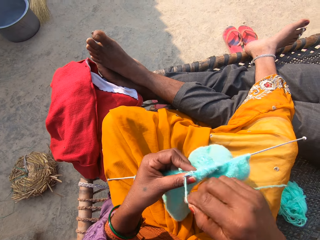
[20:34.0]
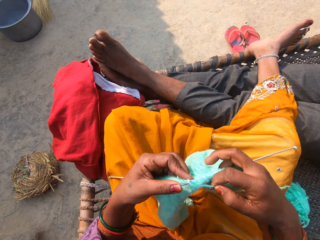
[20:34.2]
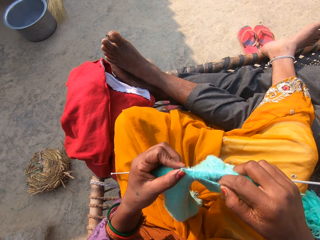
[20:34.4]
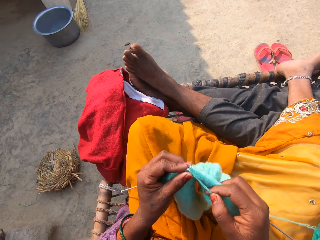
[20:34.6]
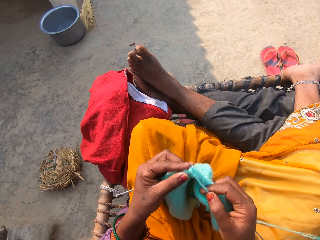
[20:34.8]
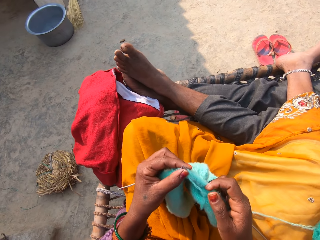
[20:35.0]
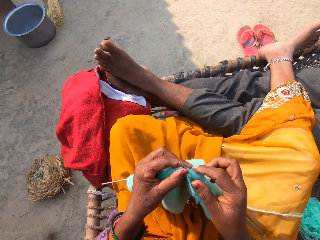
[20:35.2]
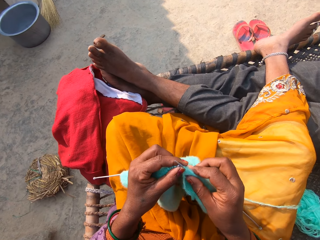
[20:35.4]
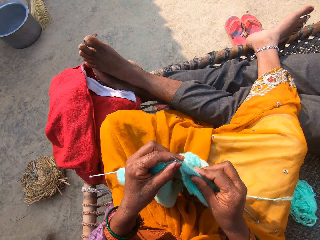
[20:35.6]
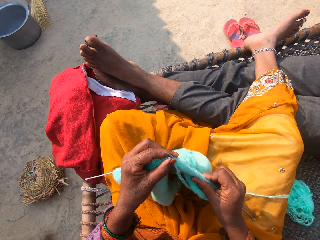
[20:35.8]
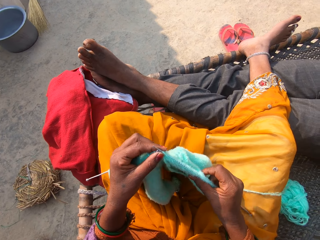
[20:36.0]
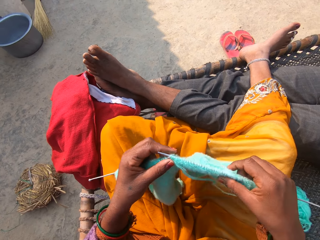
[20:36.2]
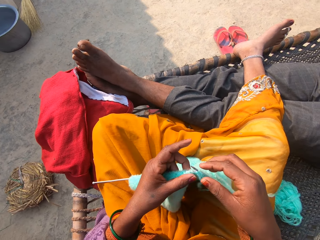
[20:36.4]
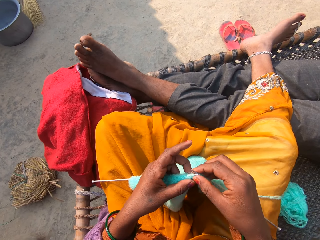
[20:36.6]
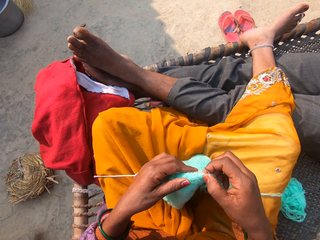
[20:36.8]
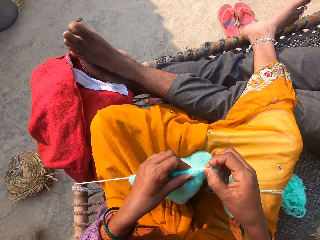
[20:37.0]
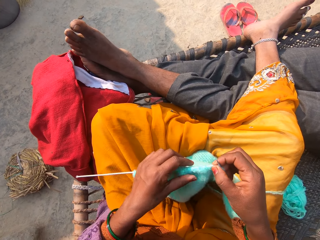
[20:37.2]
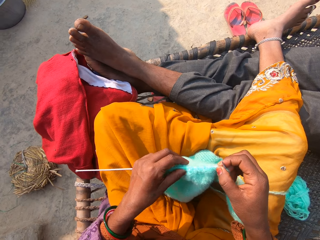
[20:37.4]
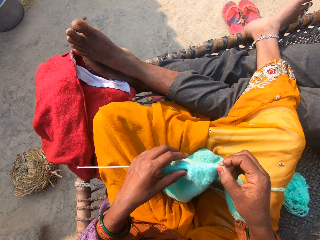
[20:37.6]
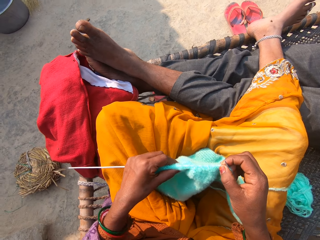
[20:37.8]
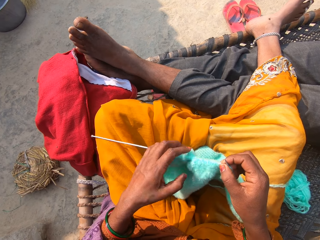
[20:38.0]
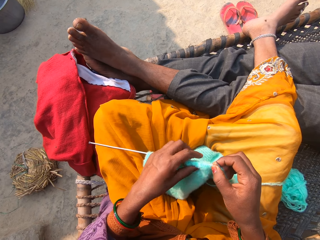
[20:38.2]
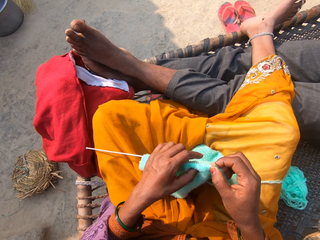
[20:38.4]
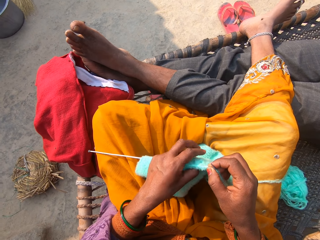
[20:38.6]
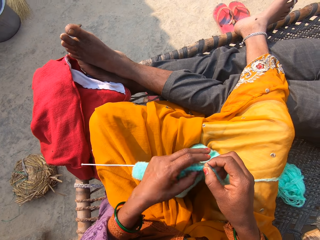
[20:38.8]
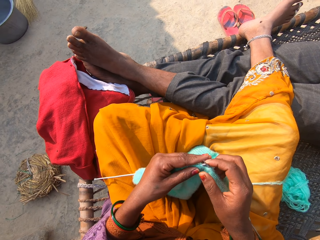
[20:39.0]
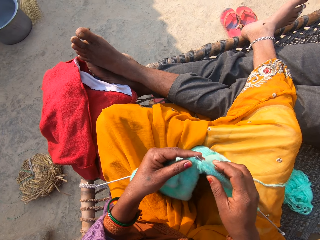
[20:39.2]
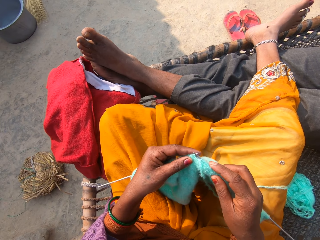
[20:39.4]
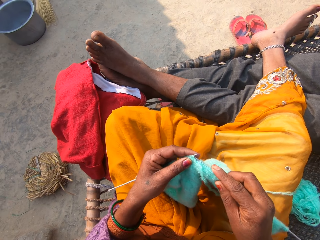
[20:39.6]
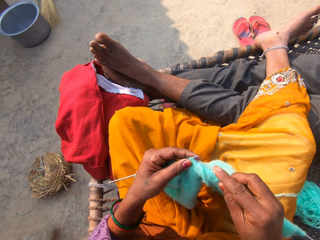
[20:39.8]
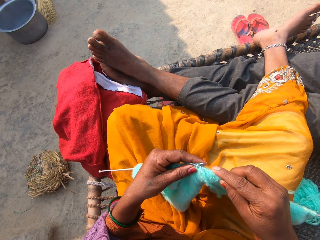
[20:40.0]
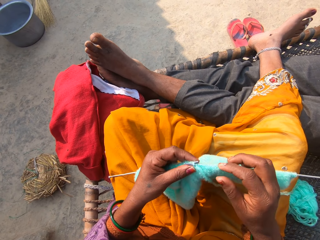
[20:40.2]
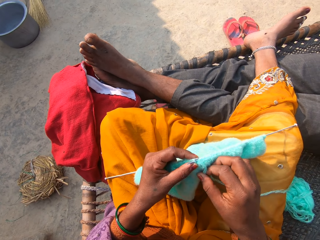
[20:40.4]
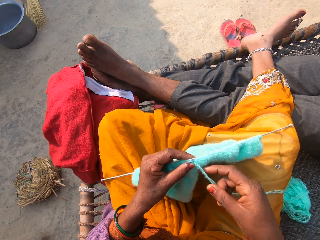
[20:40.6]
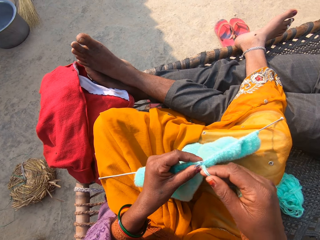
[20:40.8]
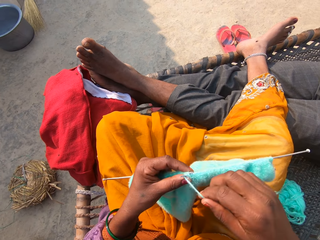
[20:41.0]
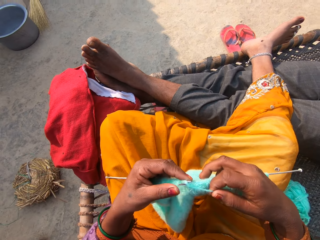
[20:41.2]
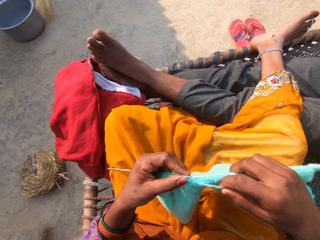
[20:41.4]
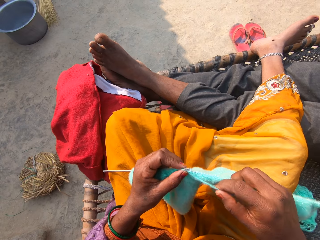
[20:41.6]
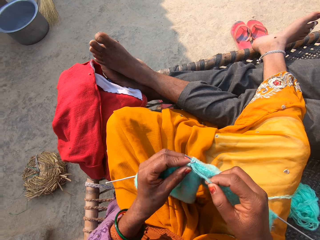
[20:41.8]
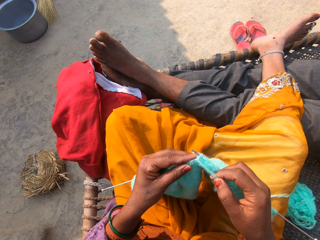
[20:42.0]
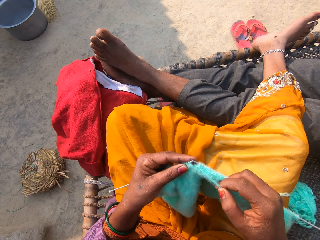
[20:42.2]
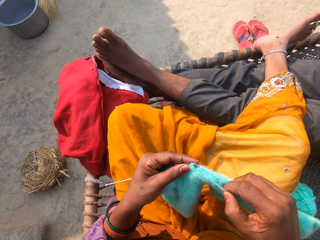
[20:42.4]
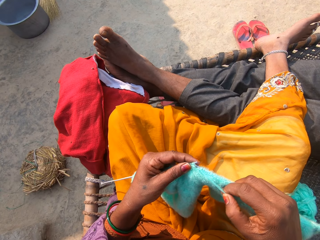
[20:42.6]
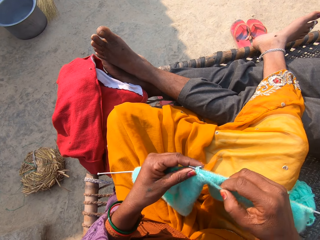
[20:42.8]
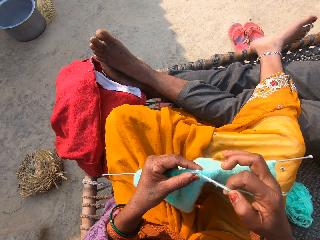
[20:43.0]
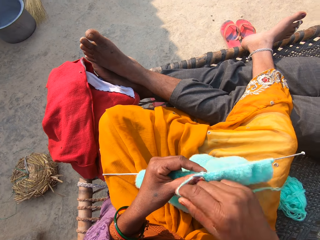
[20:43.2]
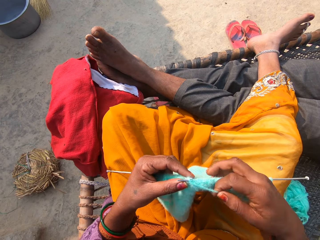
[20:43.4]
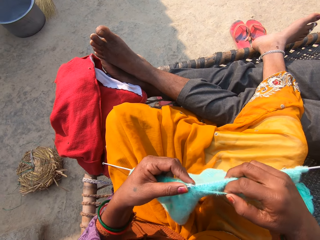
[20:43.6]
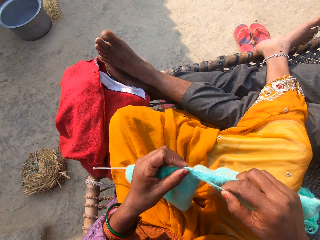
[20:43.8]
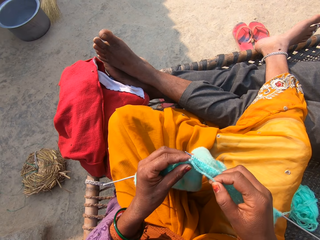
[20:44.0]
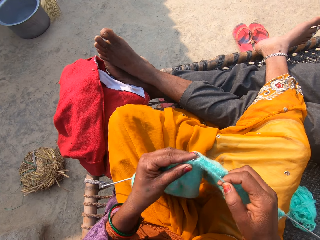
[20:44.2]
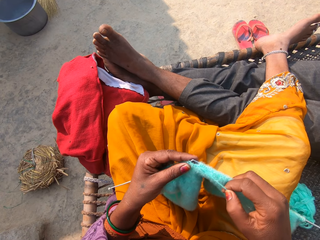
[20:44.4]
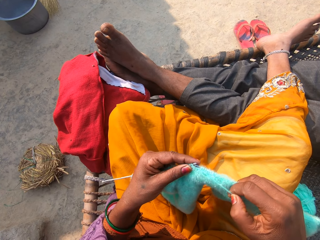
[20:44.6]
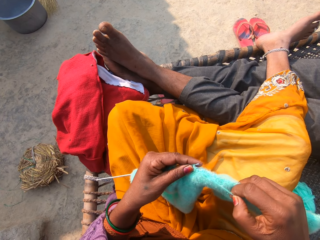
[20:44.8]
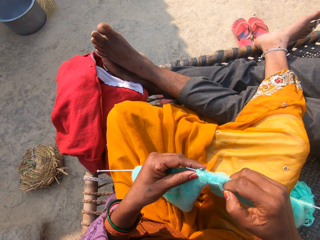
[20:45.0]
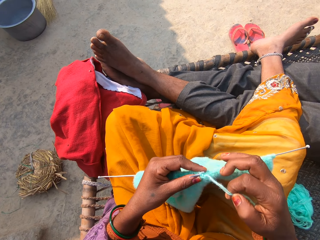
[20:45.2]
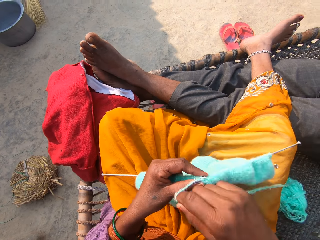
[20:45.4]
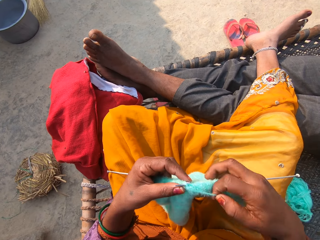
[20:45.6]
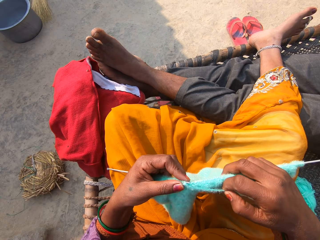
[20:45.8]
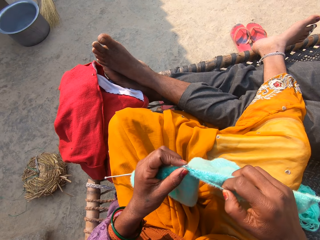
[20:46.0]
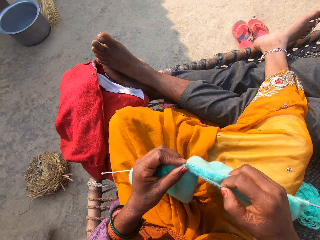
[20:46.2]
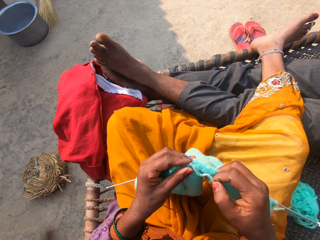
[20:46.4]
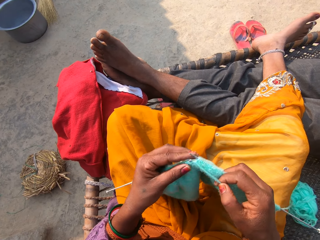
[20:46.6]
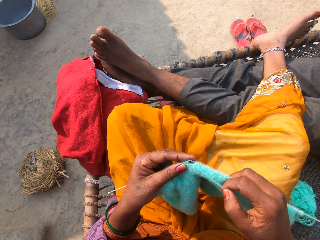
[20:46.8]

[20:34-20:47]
The camera wearer adjusts the shawl on the knitting-needle in her hands with her right hand. She adjusts the shawl on the knitting-needle in her hands with her left hand. She knits the yarn with the knitting-needles in her hands.

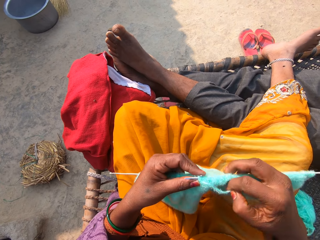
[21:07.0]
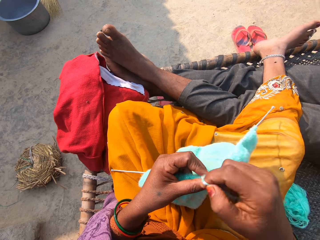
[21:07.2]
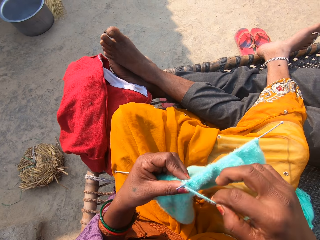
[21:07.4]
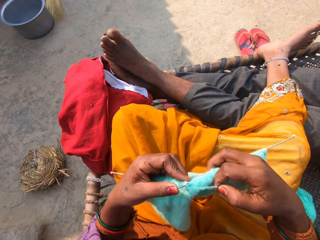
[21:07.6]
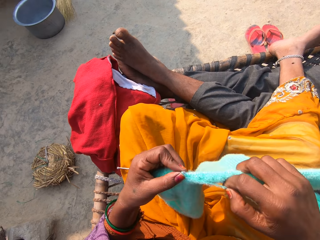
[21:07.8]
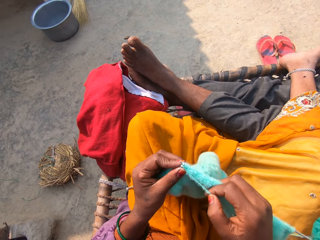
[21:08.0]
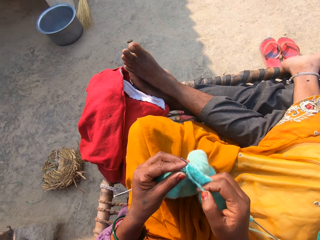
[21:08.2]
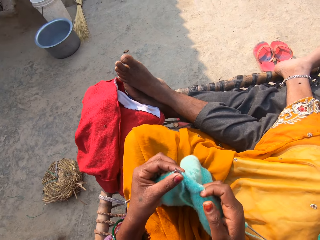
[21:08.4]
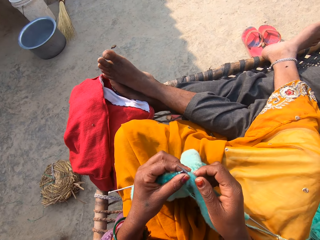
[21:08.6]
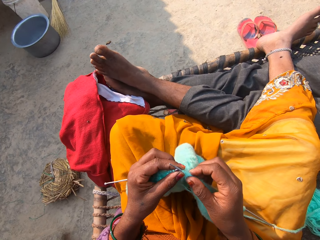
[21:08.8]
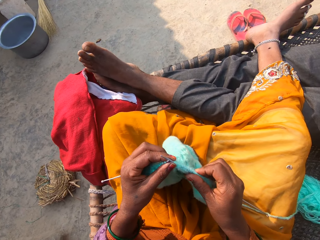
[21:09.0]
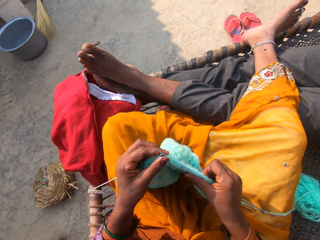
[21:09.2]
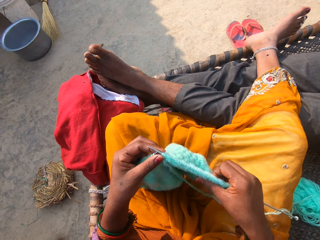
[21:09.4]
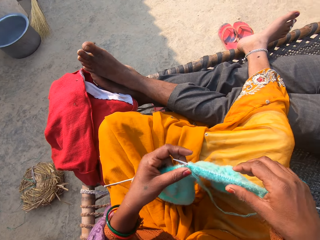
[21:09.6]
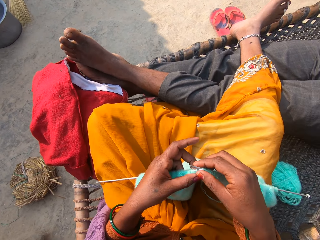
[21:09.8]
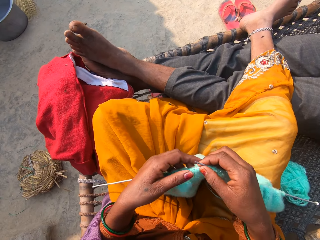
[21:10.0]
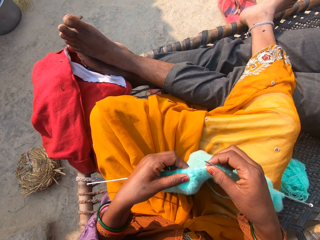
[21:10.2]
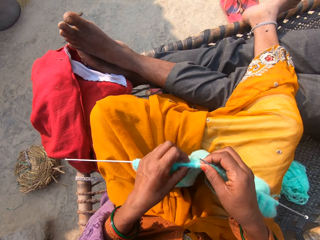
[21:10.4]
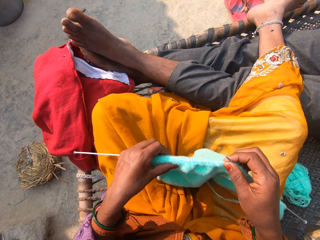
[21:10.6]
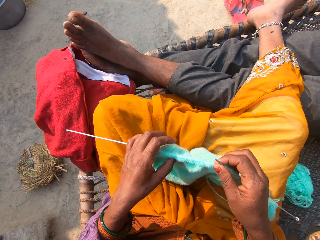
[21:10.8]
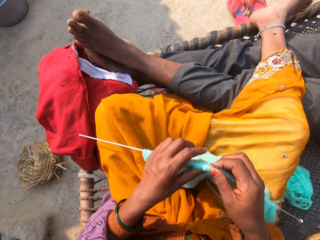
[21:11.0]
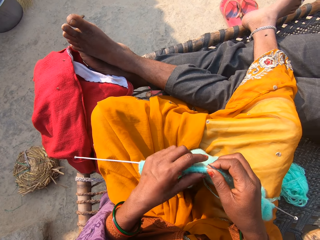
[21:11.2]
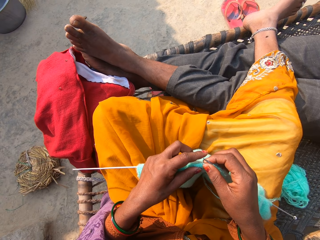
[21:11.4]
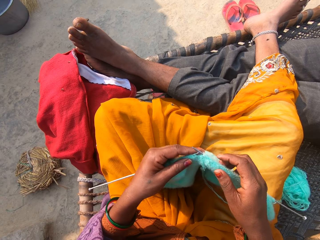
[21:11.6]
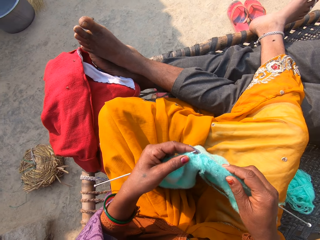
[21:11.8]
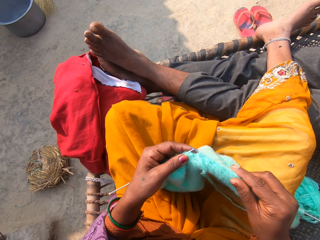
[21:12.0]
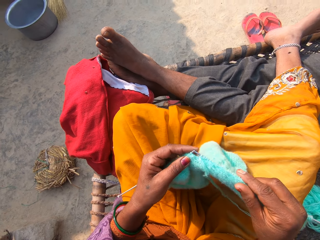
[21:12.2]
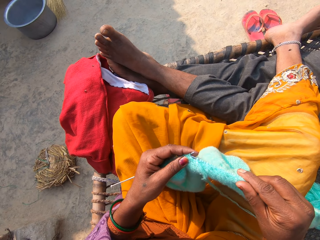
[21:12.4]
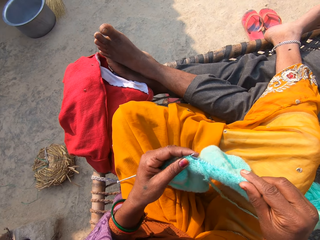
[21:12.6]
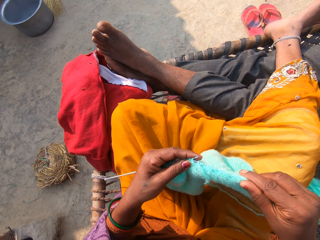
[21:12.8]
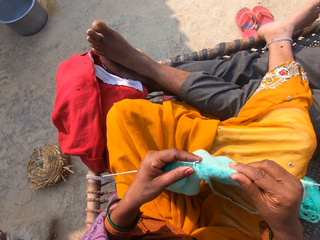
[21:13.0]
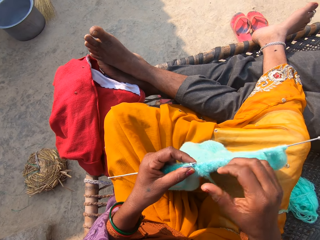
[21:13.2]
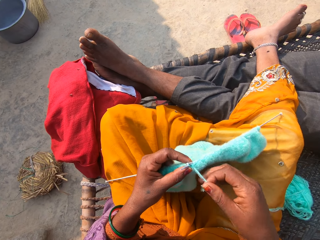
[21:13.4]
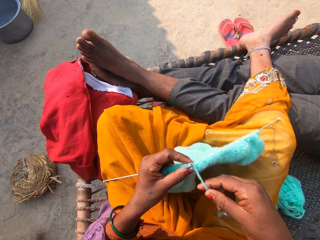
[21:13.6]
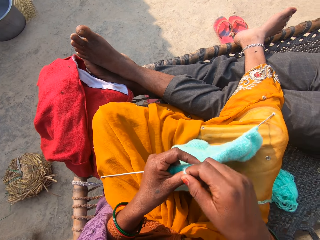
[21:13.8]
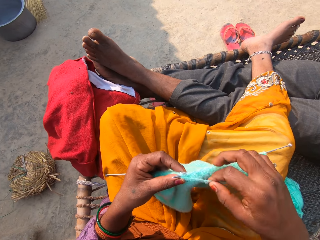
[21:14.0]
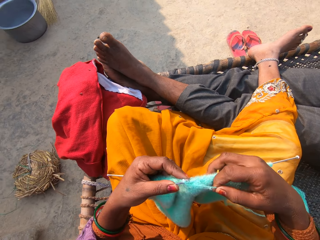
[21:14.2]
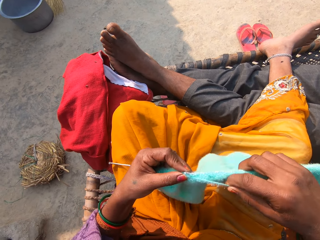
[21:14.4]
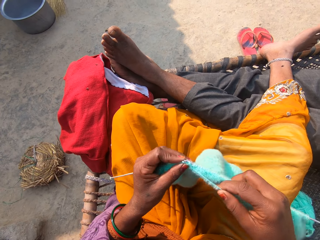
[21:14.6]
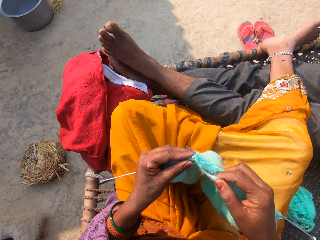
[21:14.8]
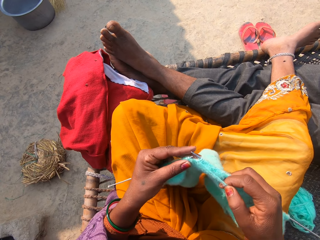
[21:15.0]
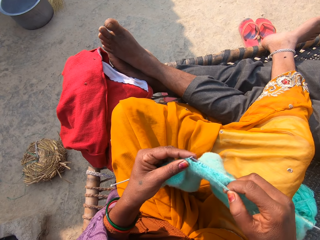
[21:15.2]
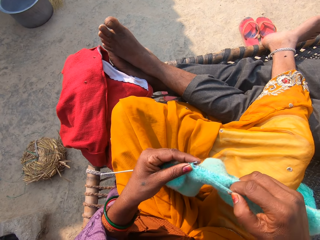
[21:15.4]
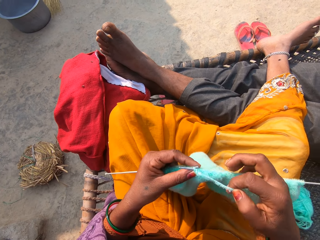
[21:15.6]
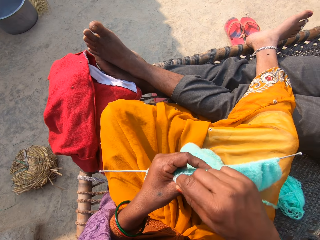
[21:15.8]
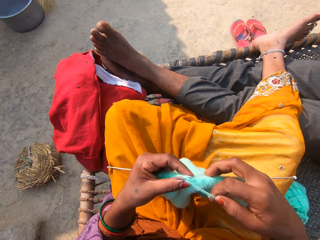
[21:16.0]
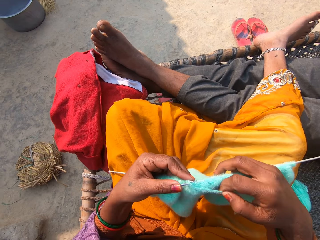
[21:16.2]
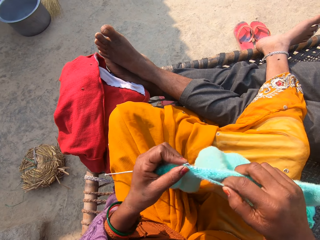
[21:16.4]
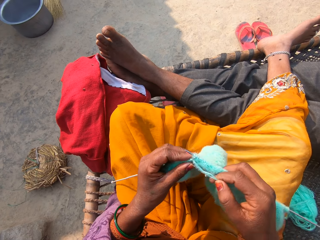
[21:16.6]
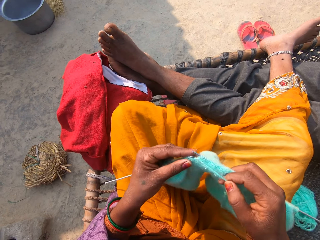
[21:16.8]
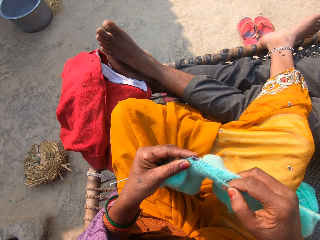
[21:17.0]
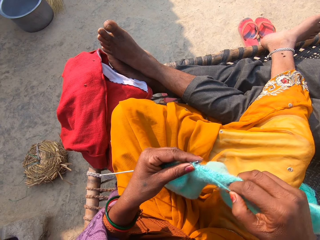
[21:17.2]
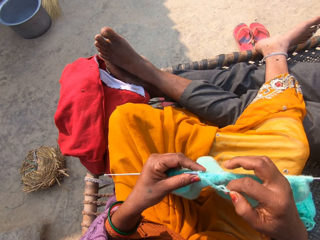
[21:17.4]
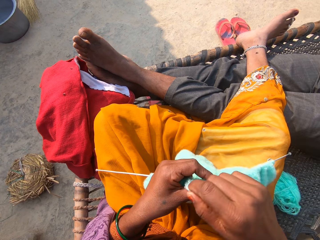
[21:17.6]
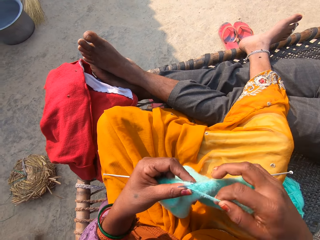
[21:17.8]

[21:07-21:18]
The camera wearer adjusts the shawl on the knitting-needle in her hands with her right hand. She adjusts the shawl on the knitting-needle in her hands with her left hand. She knits the yarn with the knitting-needles in her hands.
